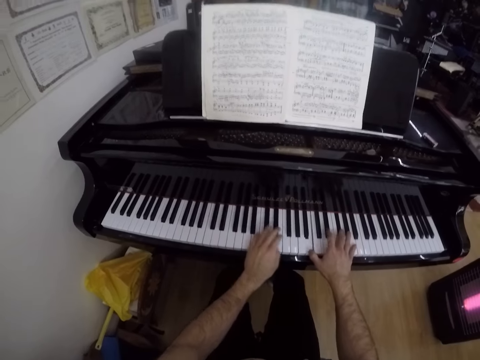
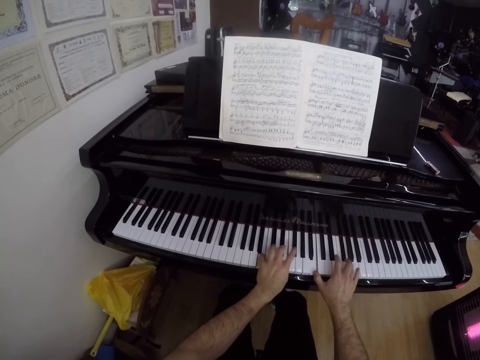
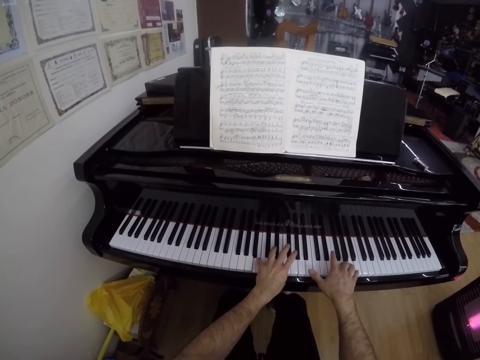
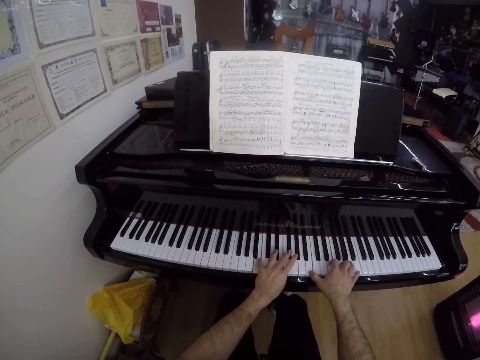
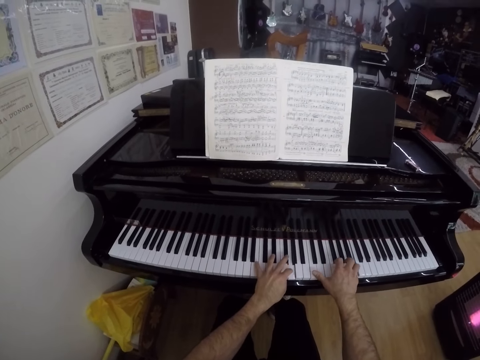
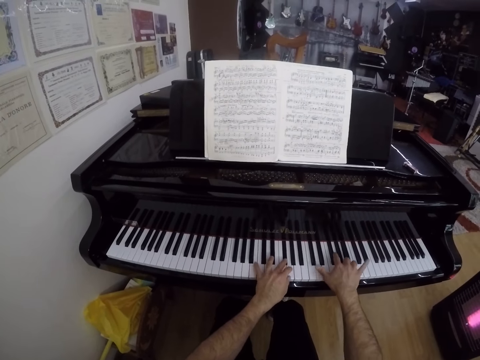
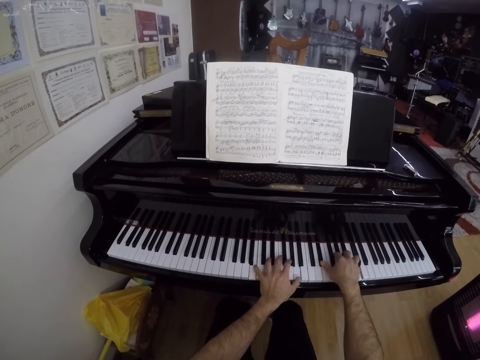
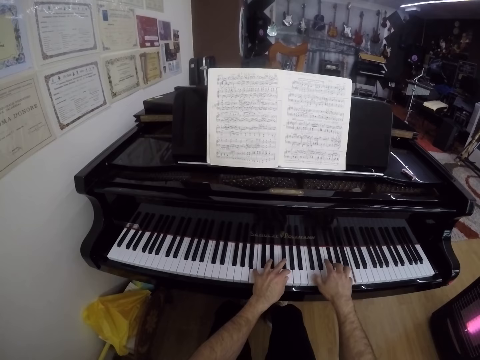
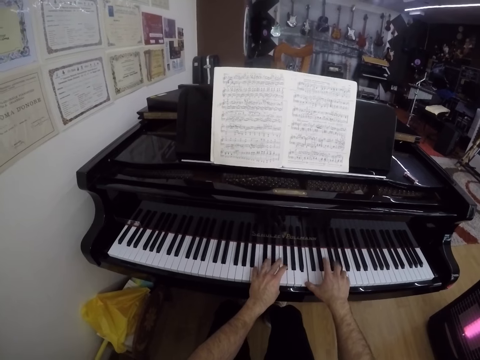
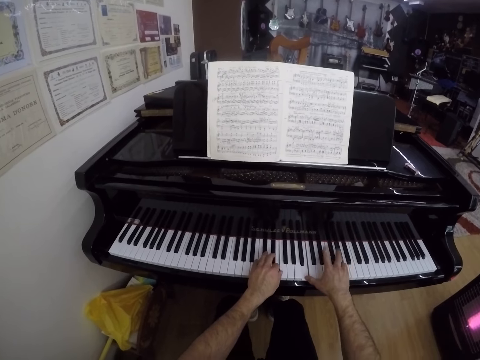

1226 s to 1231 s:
The camera wearer plays the piano.

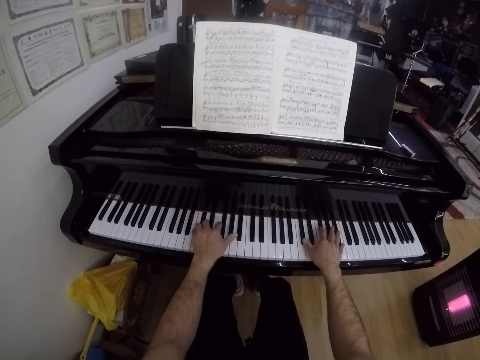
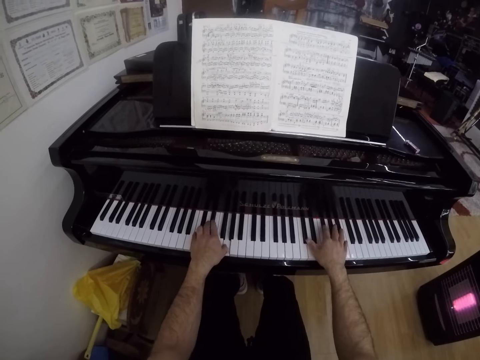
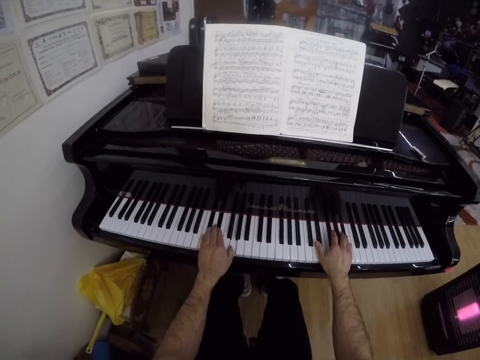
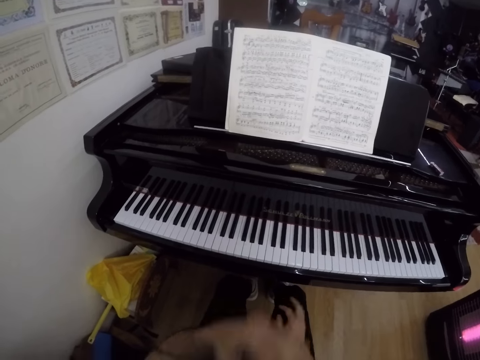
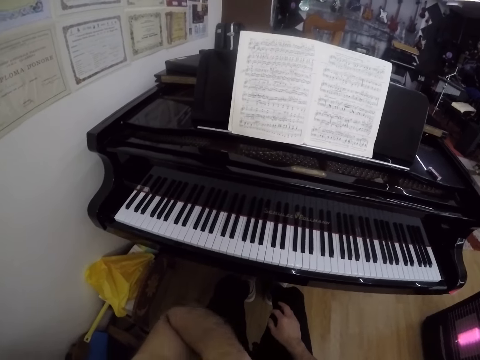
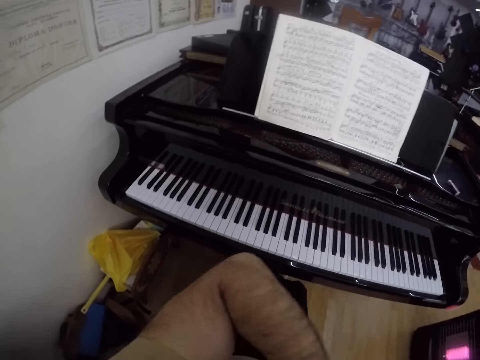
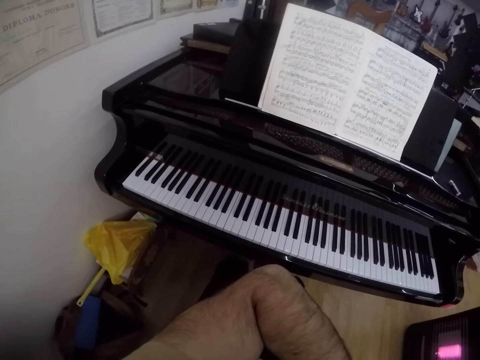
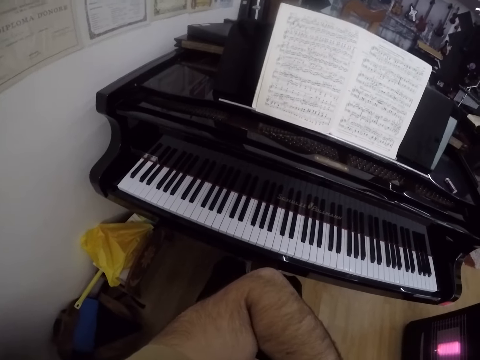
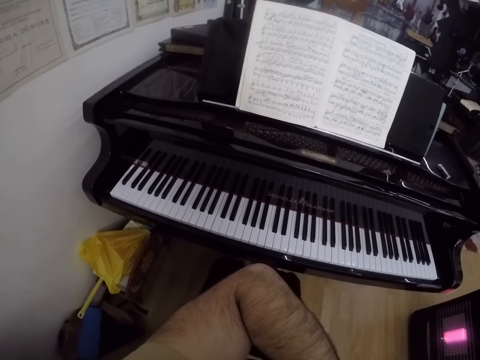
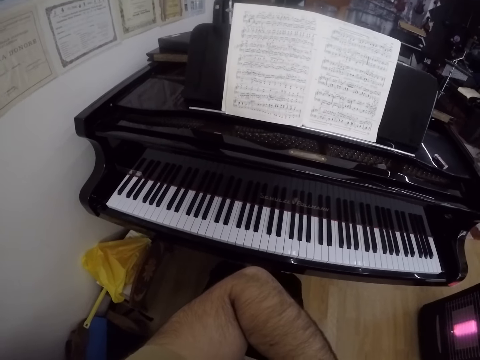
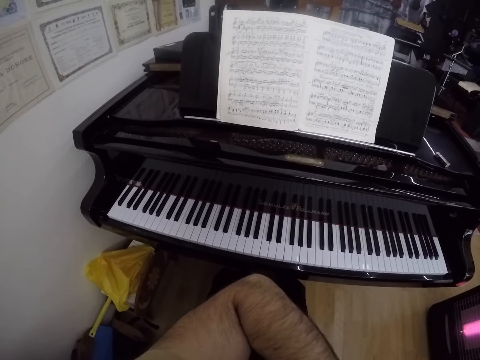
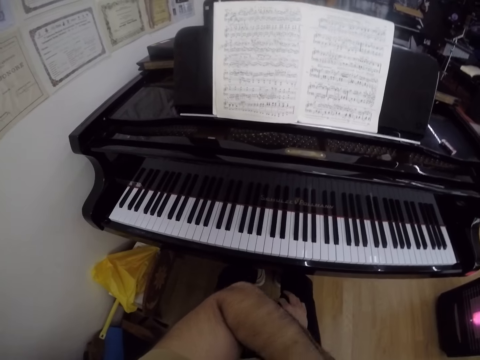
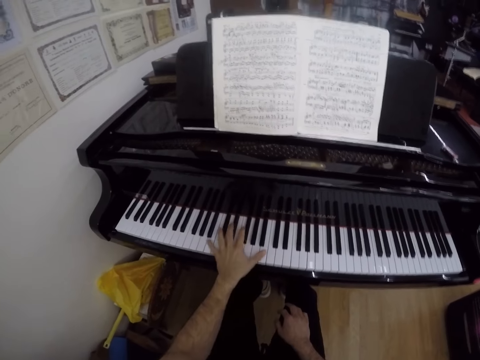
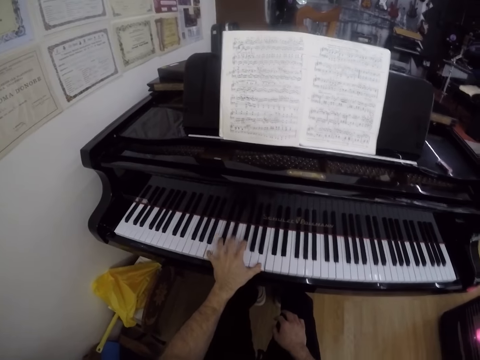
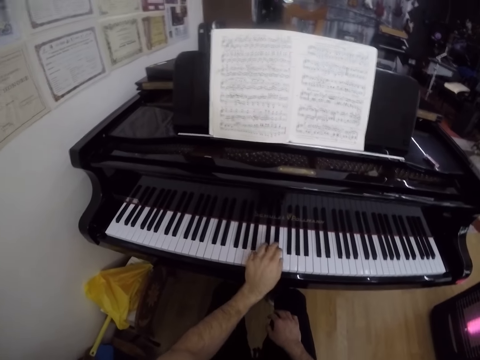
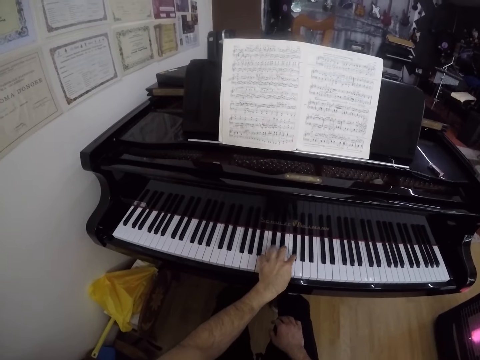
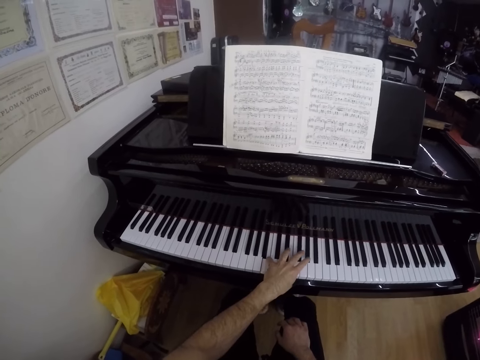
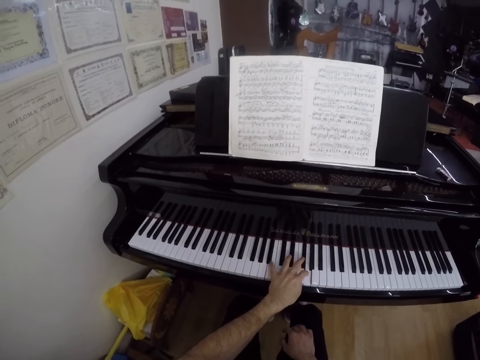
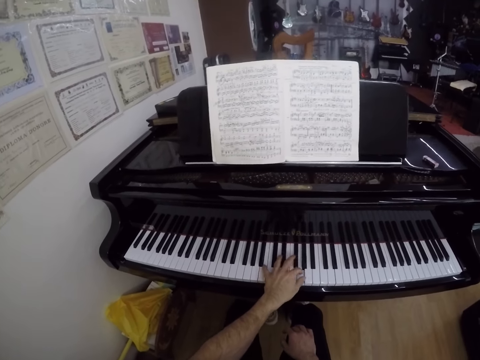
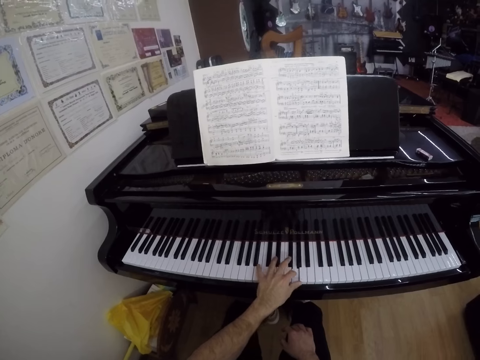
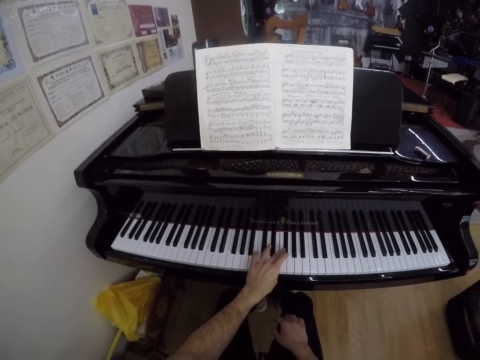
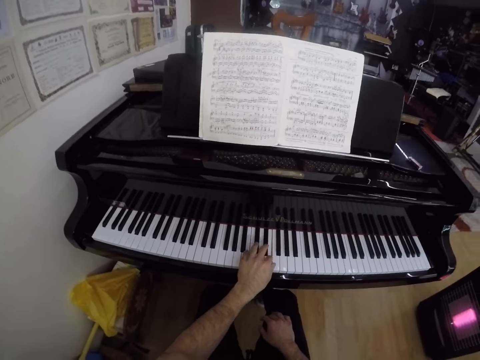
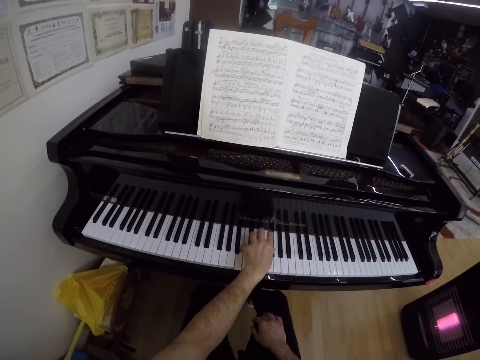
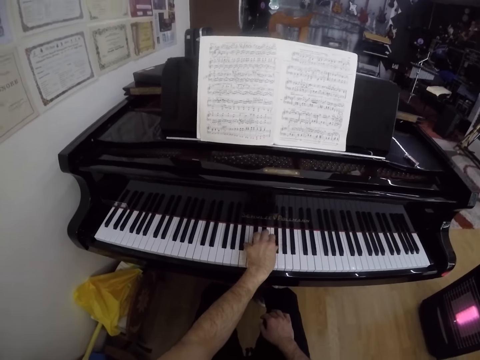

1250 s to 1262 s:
The camera wearer removes both hands from the piano. He touches his neck or face with his left hand. He plays the piano with his left hand.

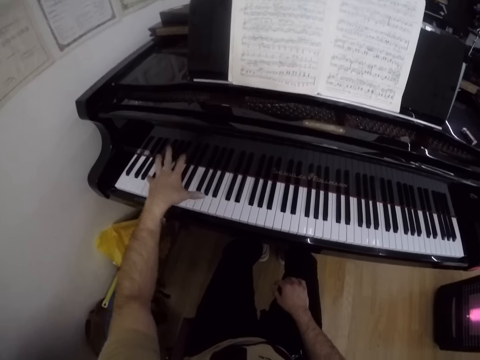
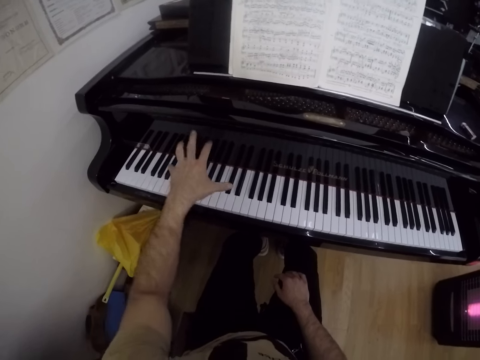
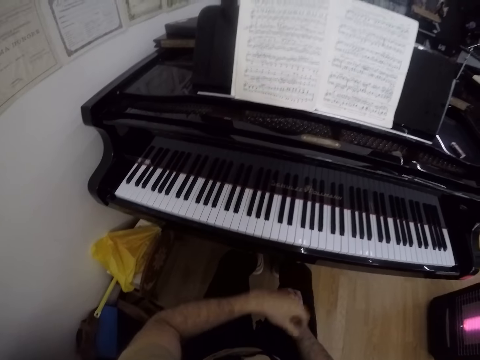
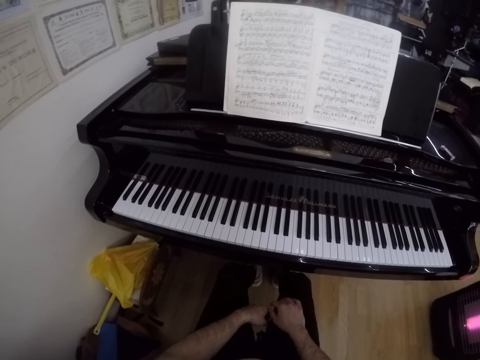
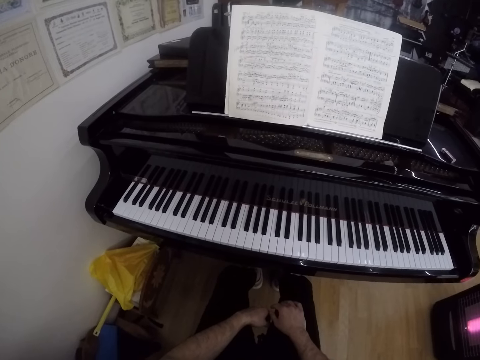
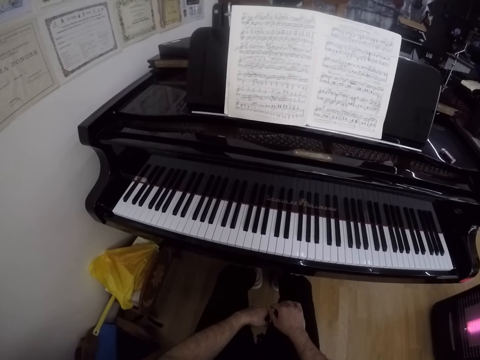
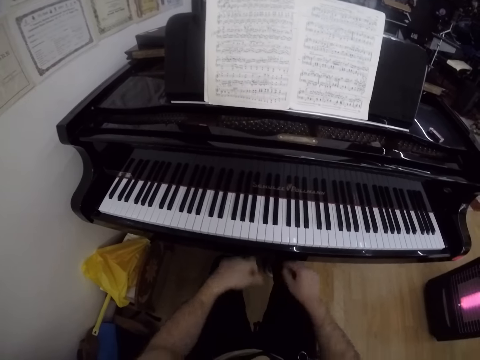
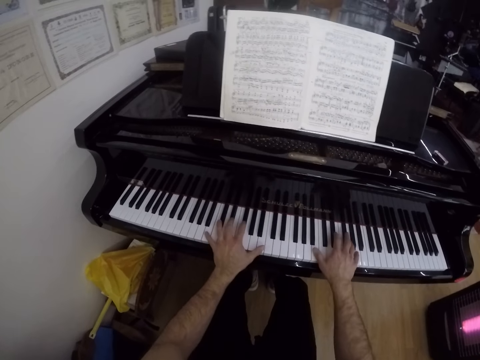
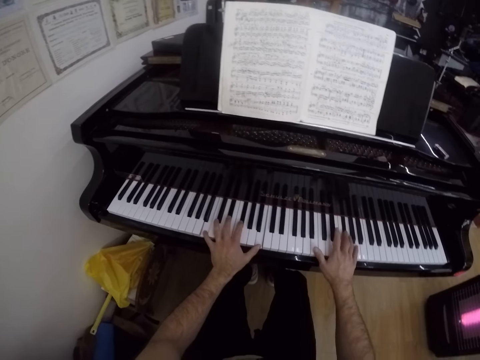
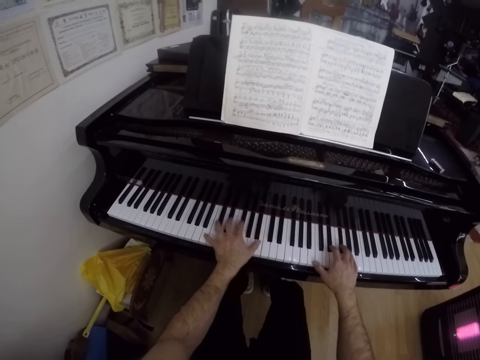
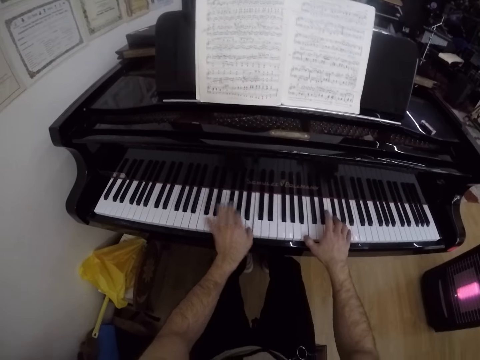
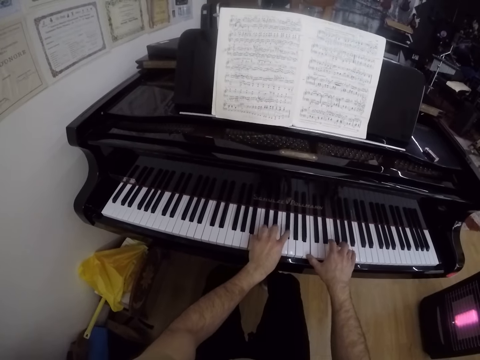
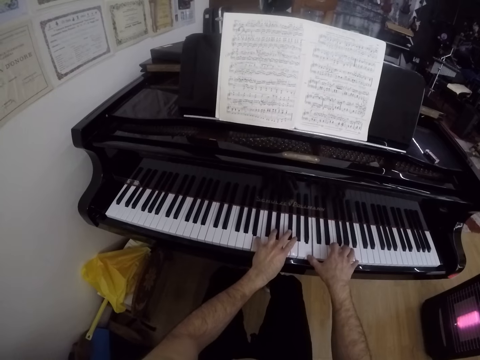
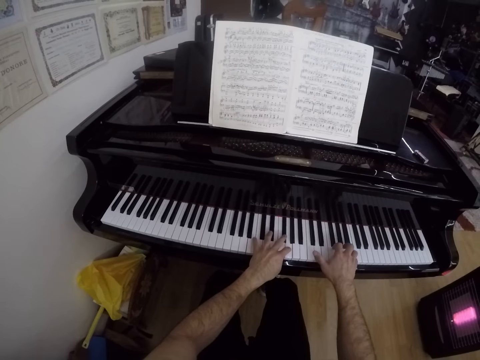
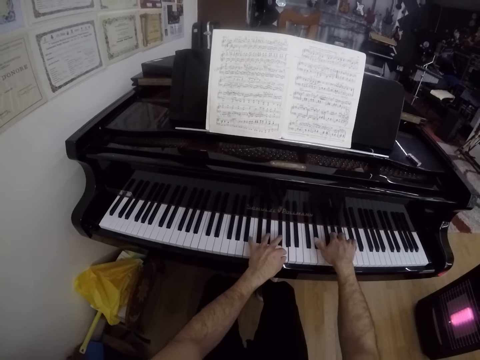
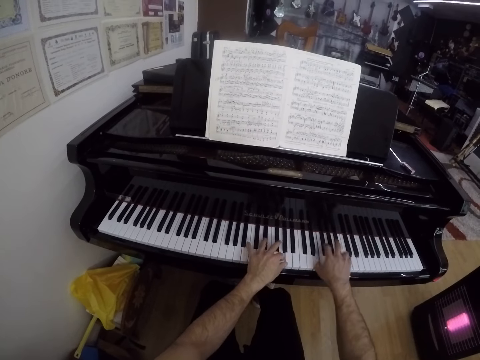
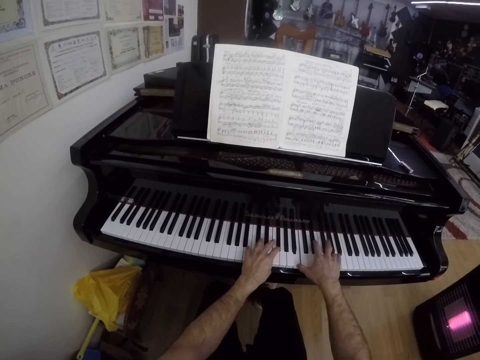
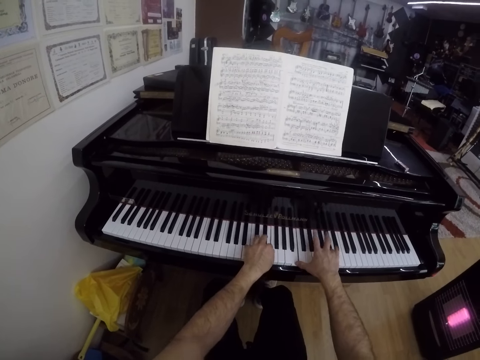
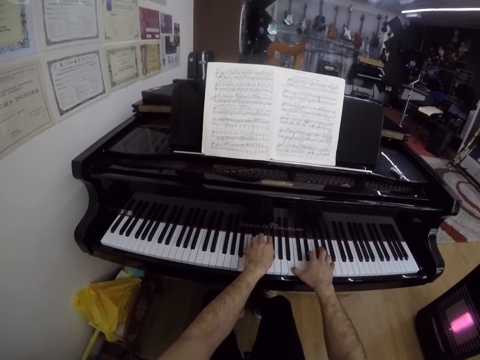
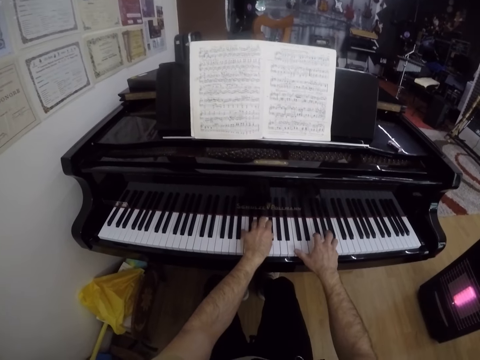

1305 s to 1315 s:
The camera wearer reads the booklet. They play the piano with both hands.
